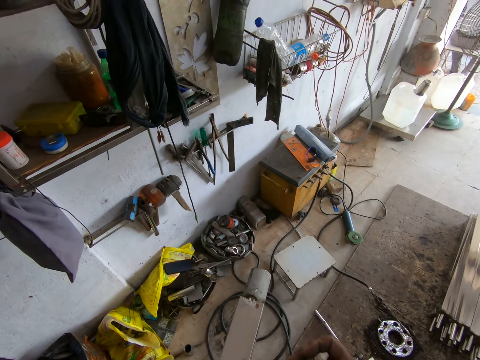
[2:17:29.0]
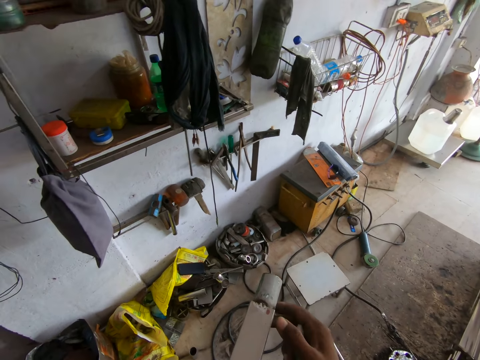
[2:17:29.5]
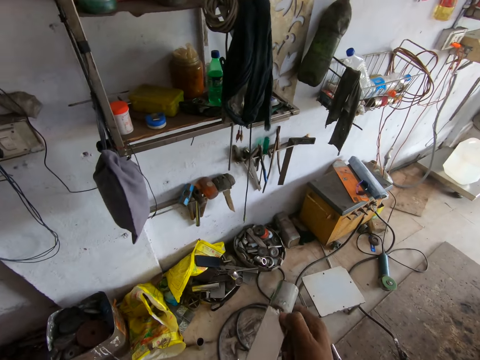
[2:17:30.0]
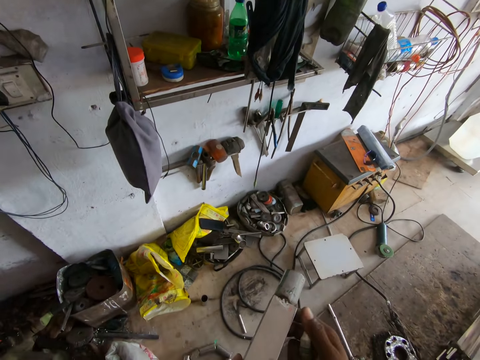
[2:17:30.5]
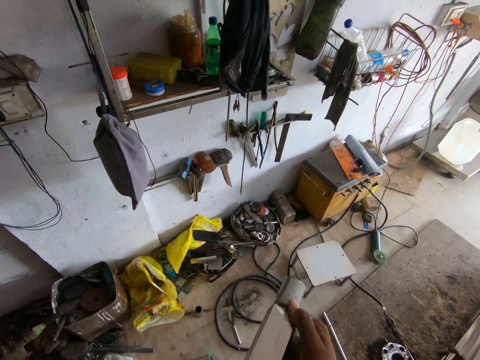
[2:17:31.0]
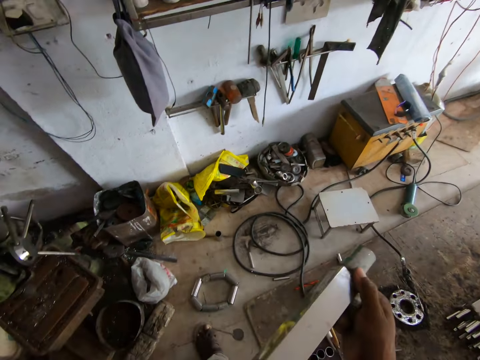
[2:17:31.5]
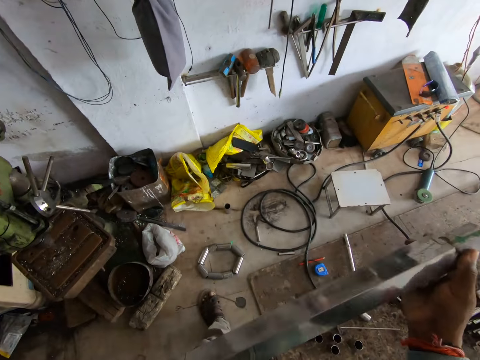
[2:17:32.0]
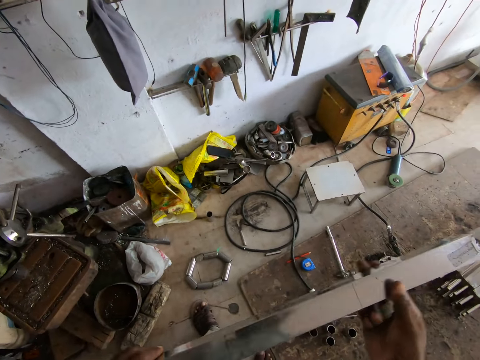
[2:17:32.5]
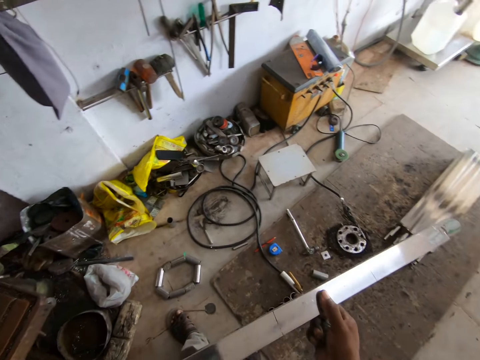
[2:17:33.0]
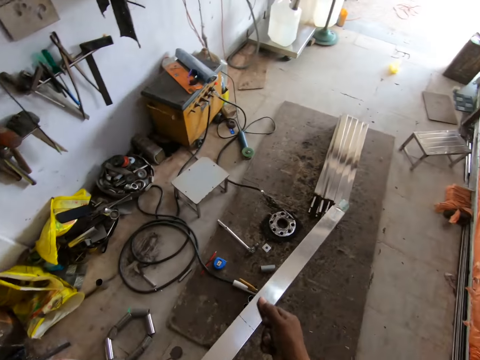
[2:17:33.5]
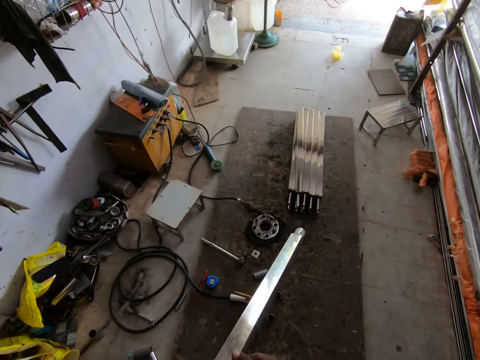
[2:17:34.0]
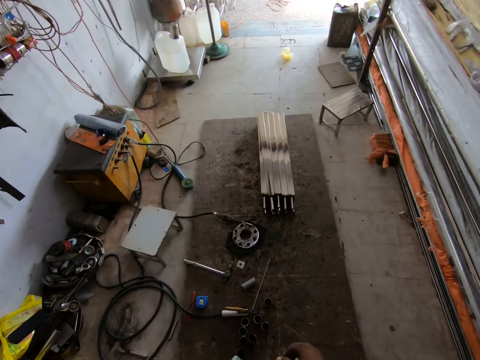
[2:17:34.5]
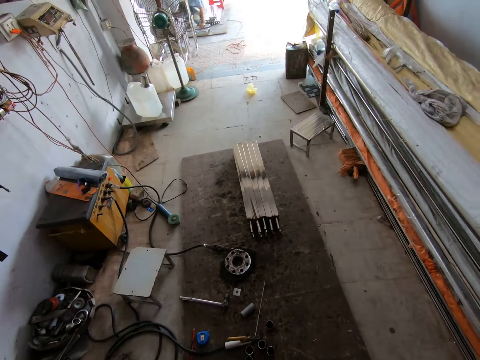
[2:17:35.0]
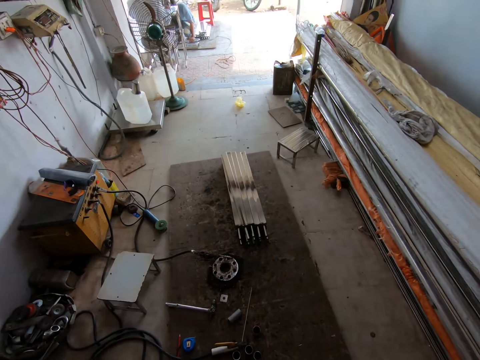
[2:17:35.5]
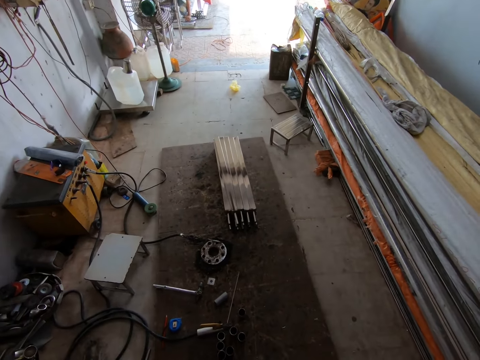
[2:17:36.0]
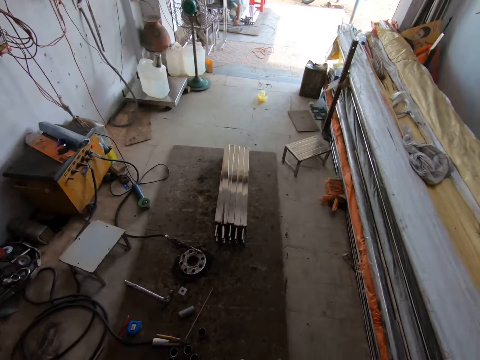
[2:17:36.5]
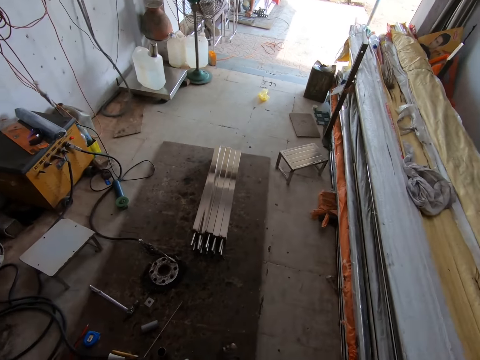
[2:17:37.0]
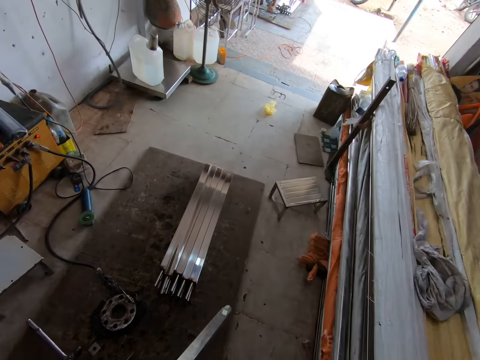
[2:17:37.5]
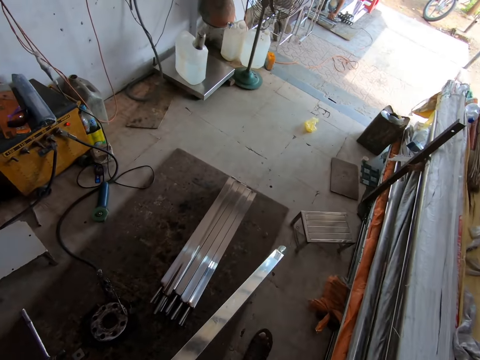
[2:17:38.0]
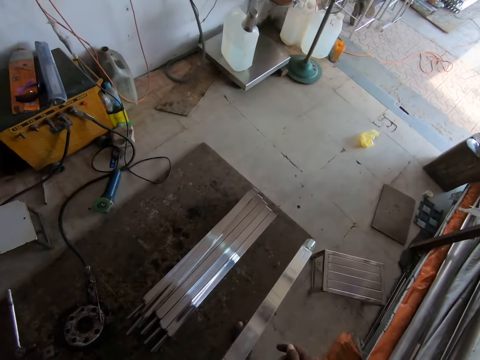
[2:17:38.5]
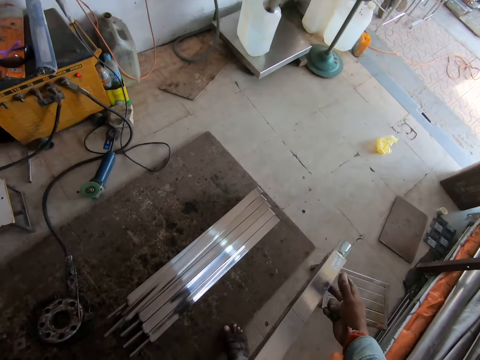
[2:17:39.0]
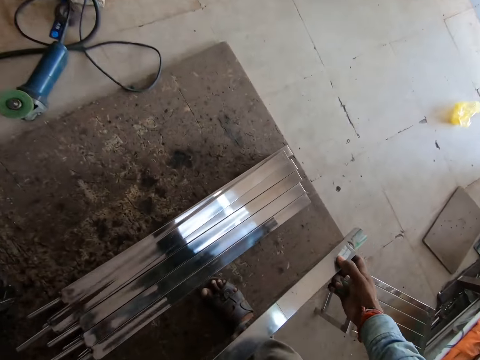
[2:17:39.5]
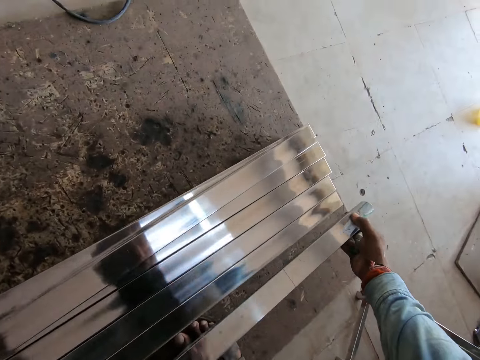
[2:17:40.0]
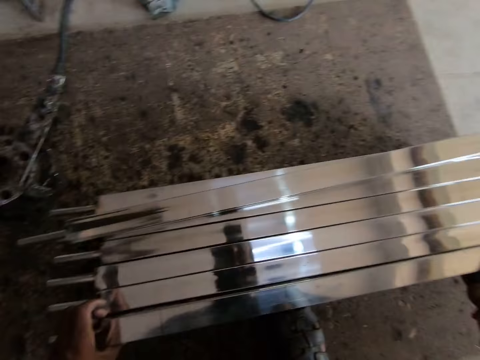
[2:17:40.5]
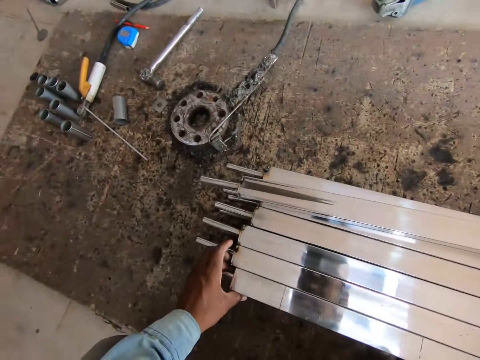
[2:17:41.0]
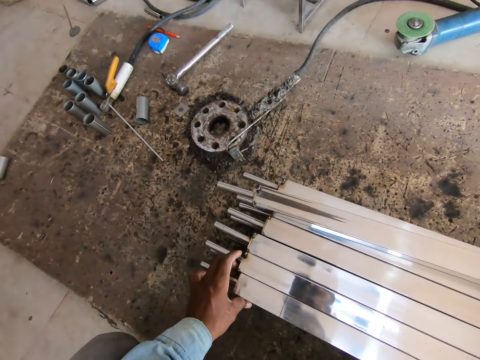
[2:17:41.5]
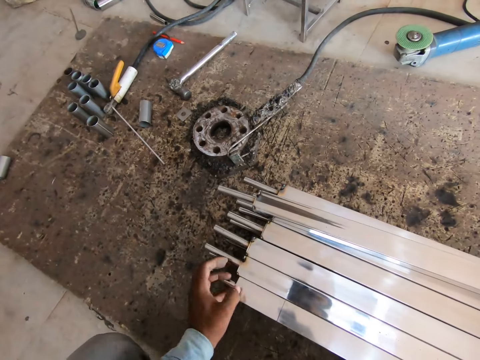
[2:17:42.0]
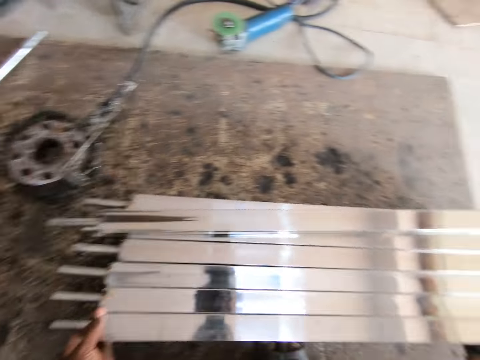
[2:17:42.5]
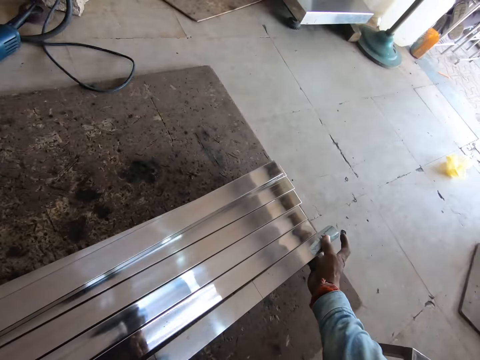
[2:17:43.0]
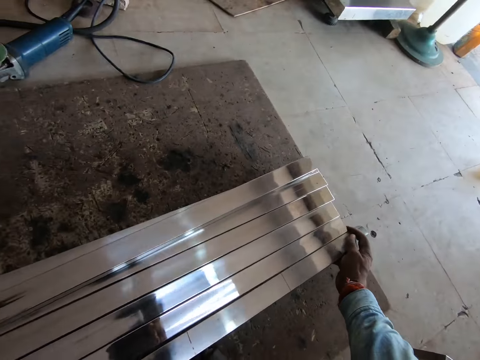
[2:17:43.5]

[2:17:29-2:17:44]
The camera wearer holds the glue tube with his right hand. He cleans the glue on the aluminum bar or metal bar with his right hand. He moves the aluminum bar between his hands. He looks at the metal bar. He holds the aluminum bar with his left hand. He walks around hardware. He holds the aluminum bar with both hands. He measures the aluminum bar with the set of aluminum bars with both hands. He places the metal bar on the ground.

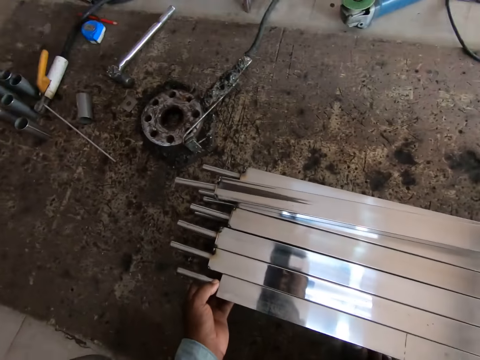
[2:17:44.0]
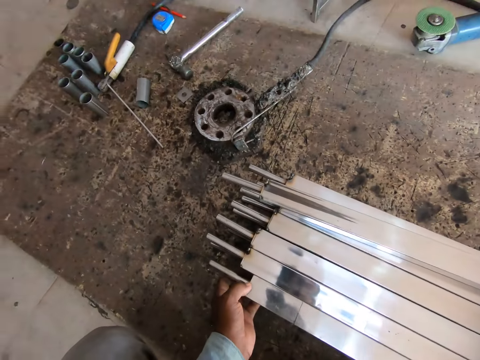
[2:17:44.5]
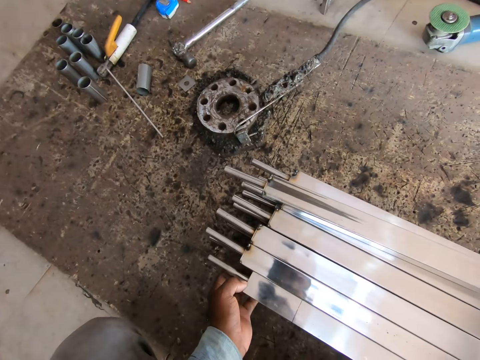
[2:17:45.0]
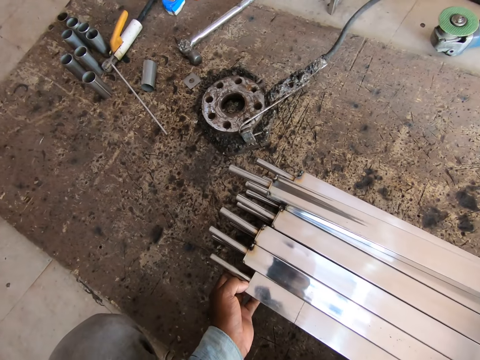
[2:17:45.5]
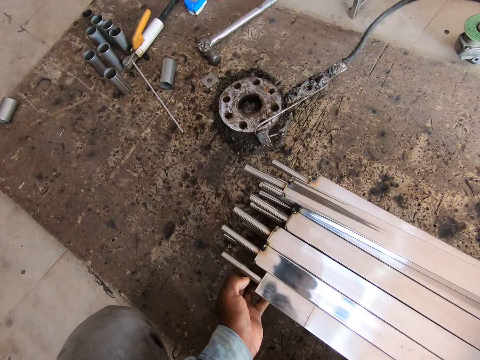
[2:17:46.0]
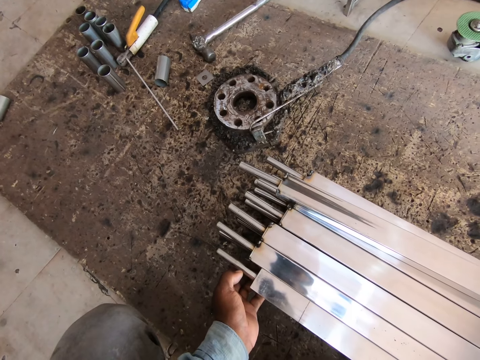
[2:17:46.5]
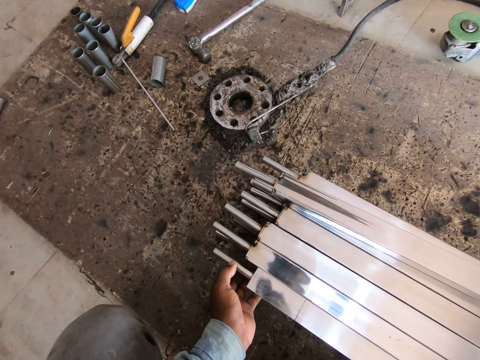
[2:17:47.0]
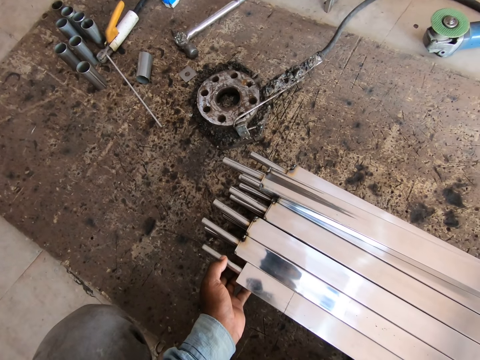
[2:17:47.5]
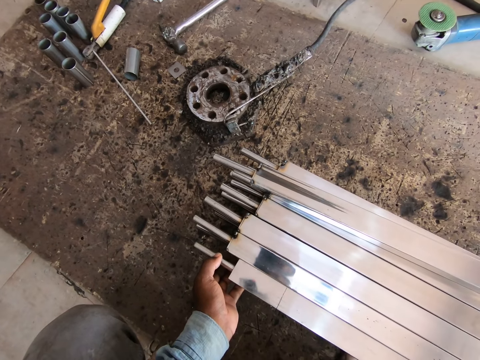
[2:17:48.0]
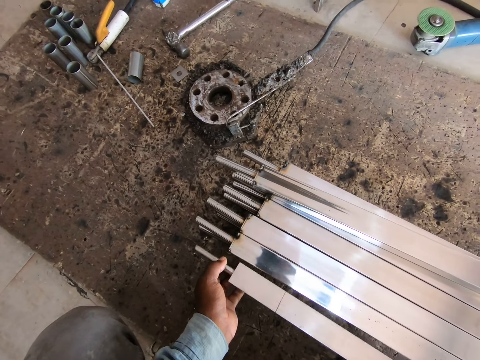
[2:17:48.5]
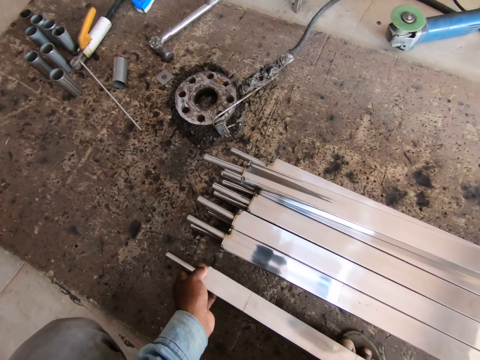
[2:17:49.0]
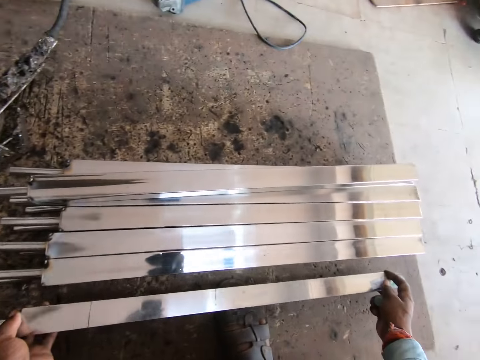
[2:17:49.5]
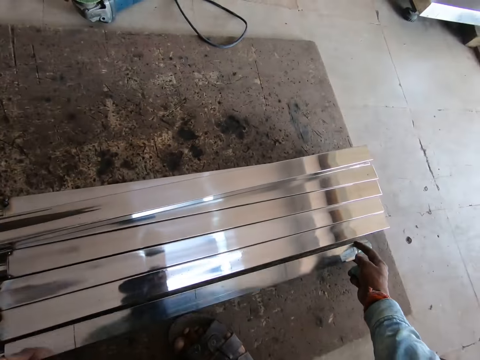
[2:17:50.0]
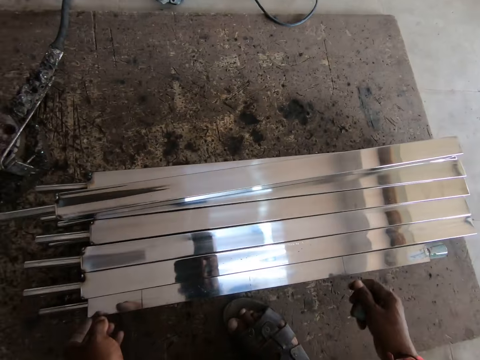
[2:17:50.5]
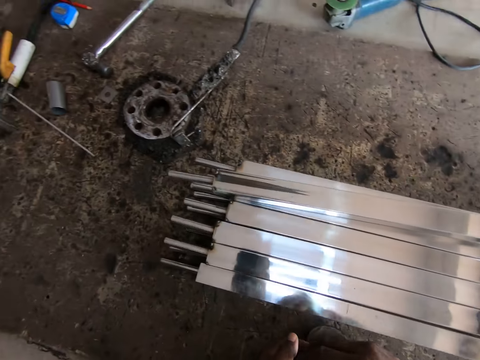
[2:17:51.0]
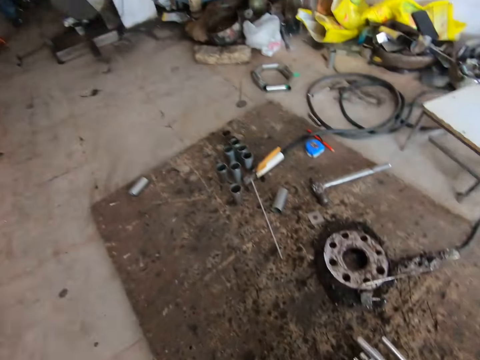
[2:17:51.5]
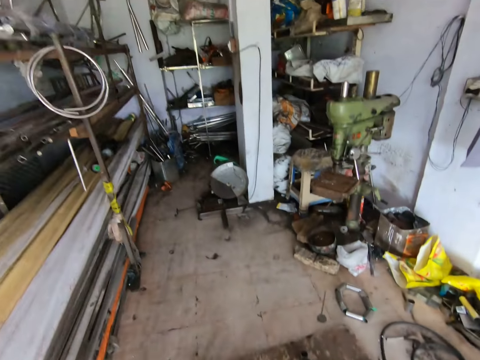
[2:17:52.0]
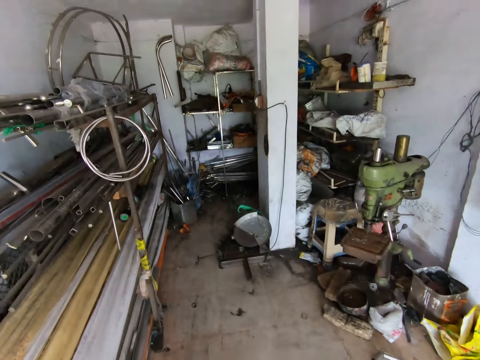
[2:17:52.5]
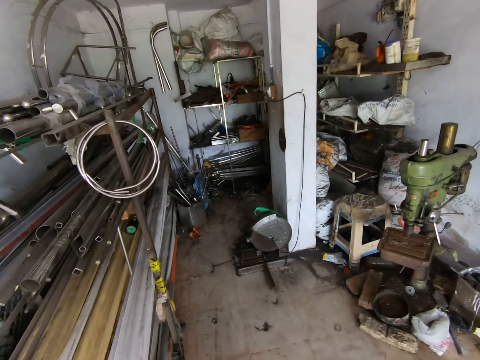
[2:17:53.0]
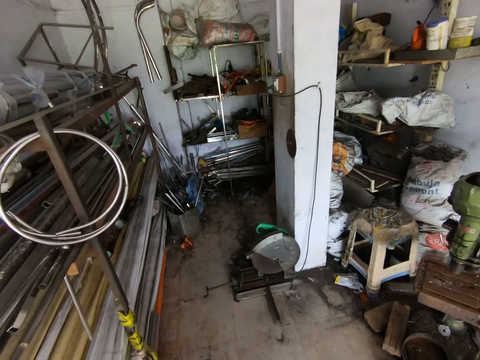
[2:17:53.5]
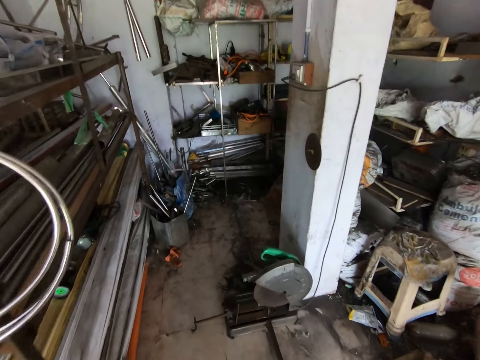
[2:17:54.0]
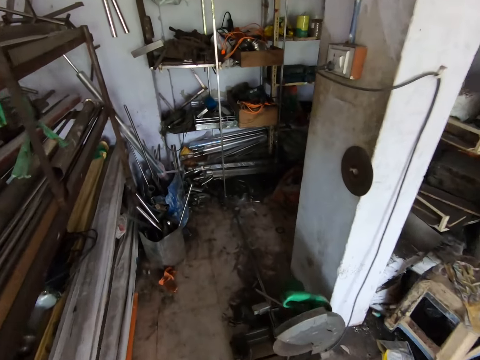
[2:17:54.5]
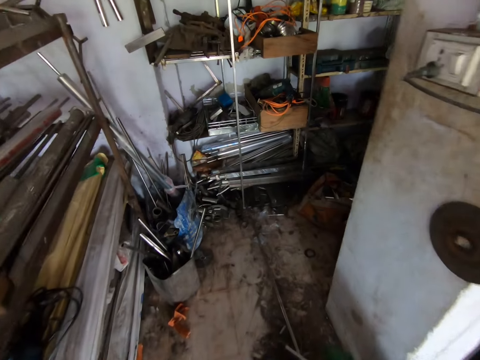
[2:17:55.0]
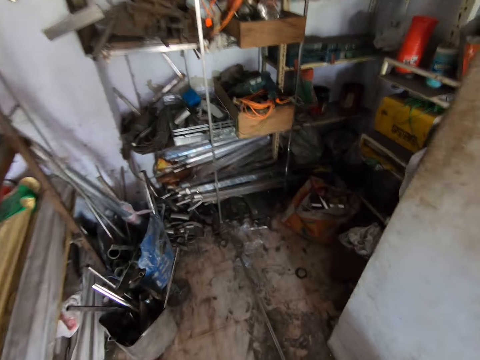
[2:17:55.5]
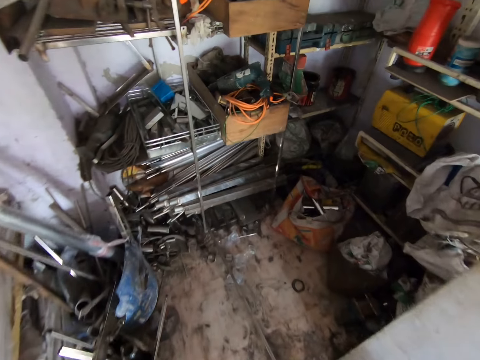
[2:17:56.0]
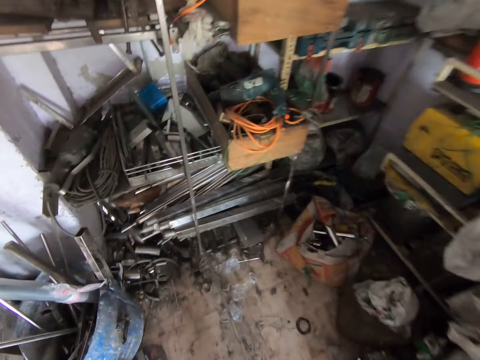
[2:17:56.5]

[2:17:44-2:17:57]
The camera wearer looks at the metal bar. He drops the aluminum bar on the floor with both hands. He passes the glue tube to his left hand from his right hand. He walks around hardware.
